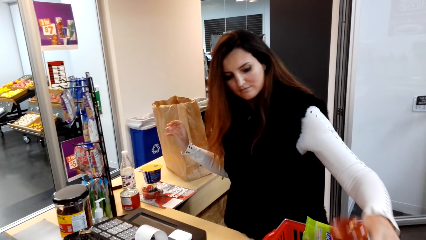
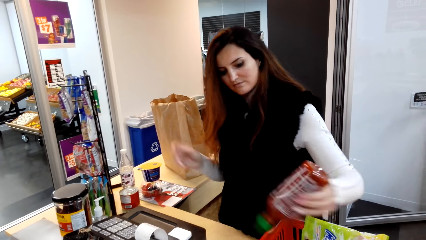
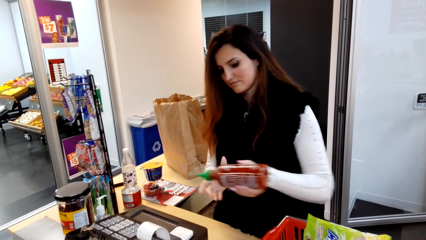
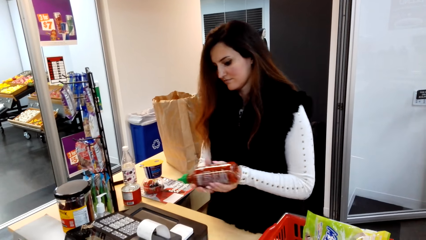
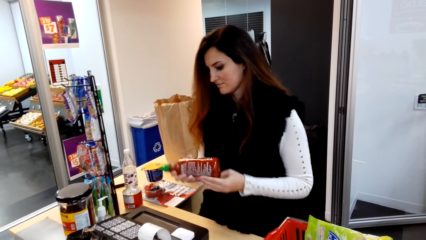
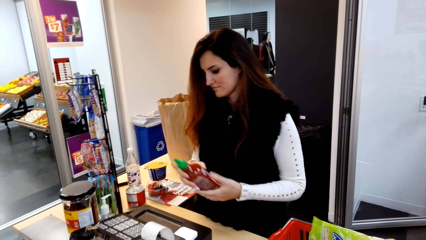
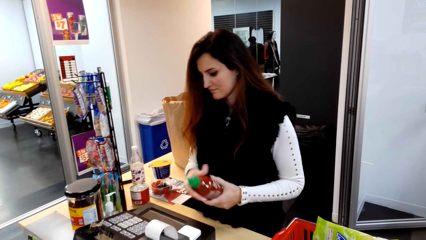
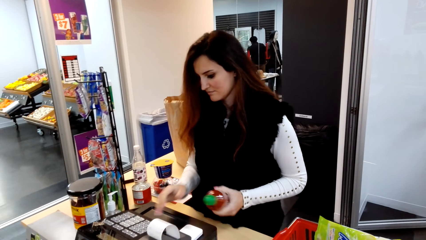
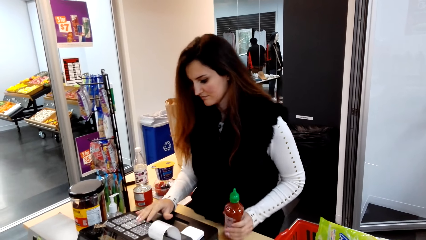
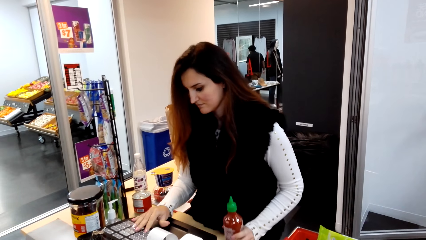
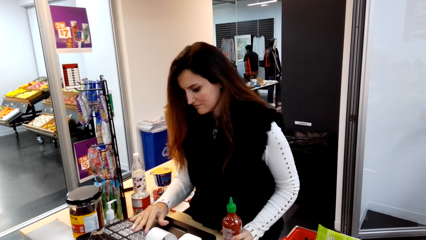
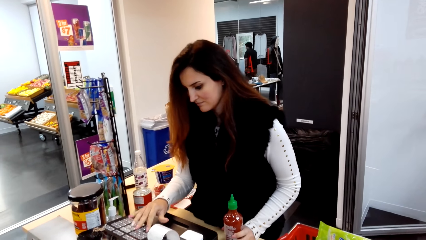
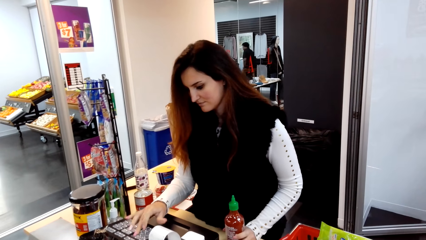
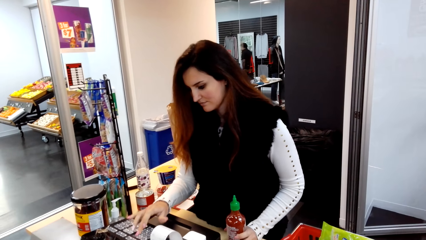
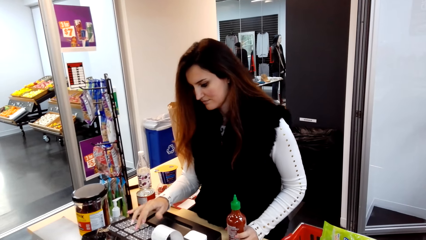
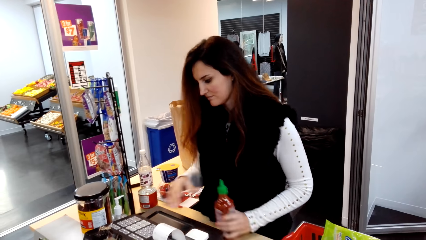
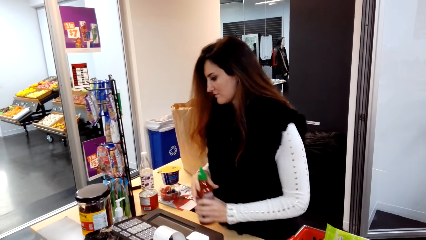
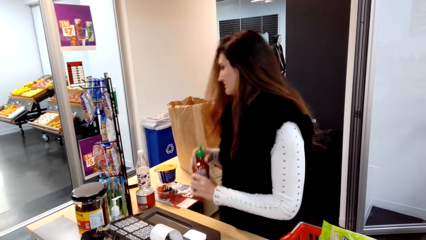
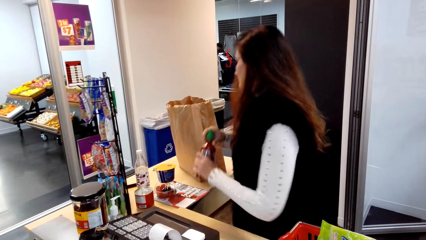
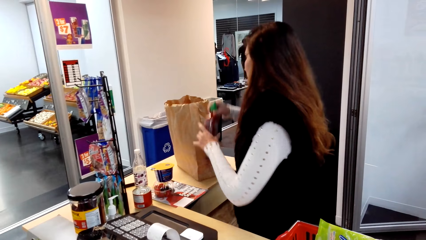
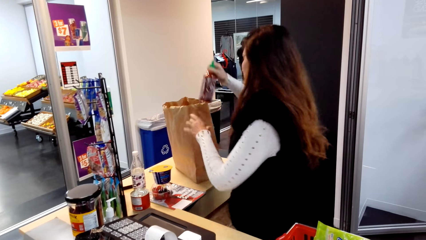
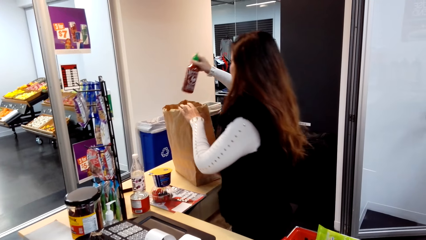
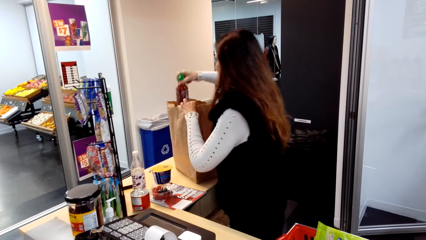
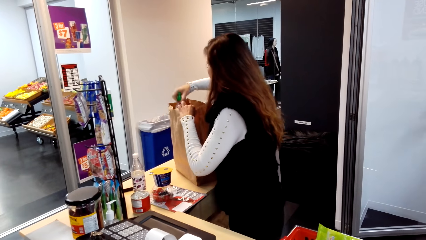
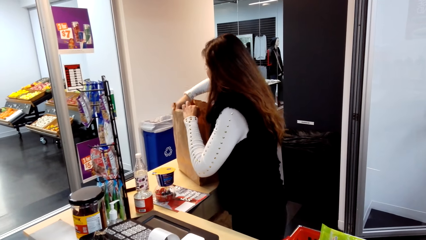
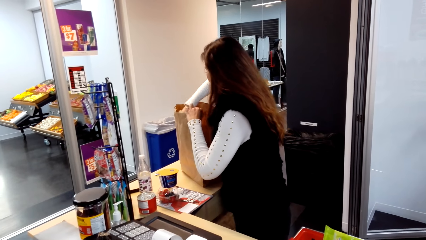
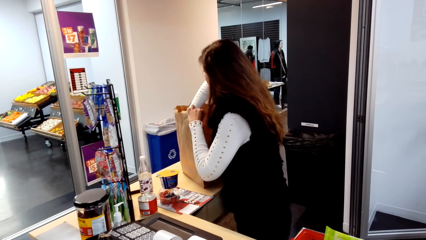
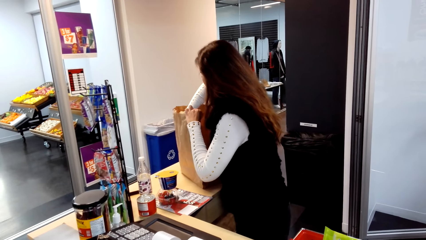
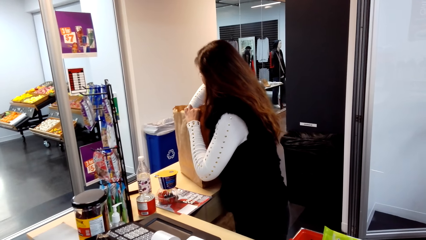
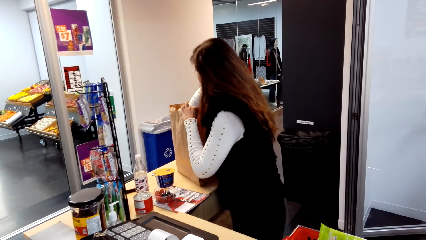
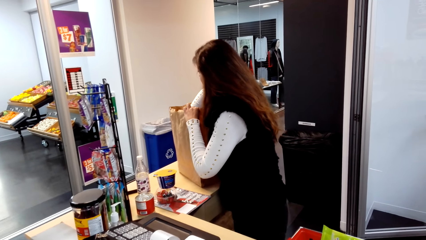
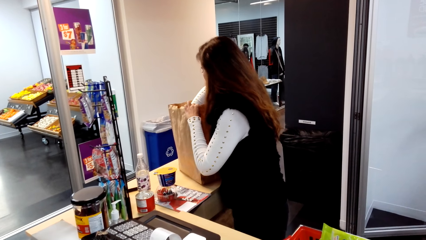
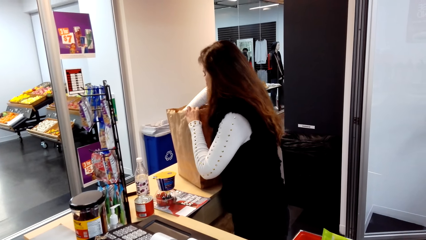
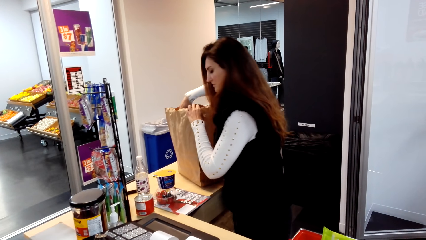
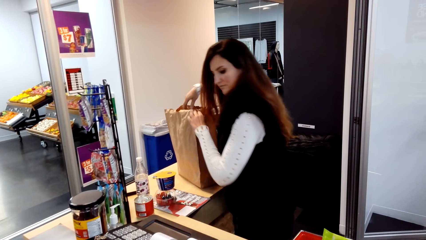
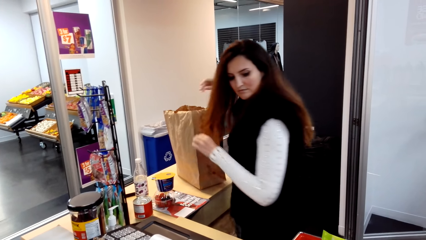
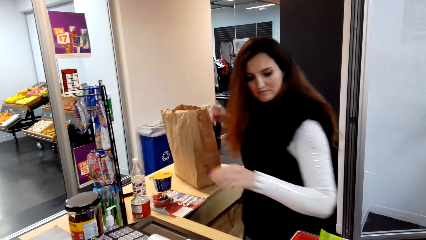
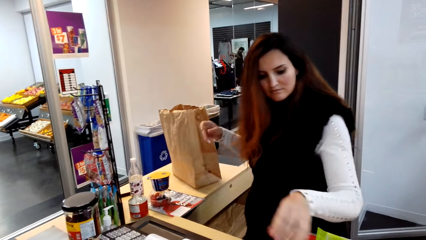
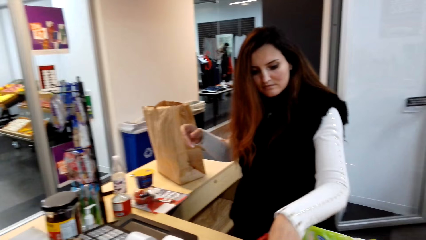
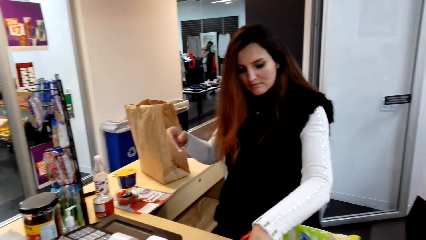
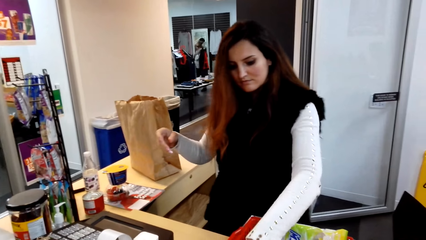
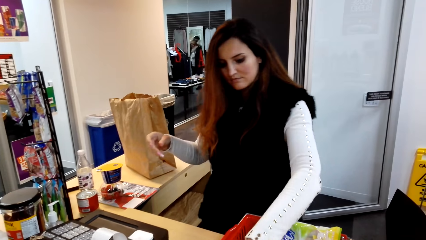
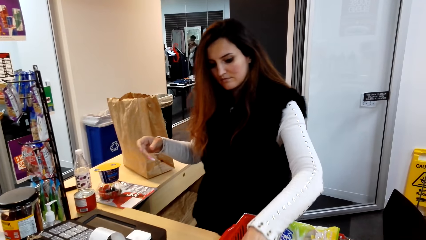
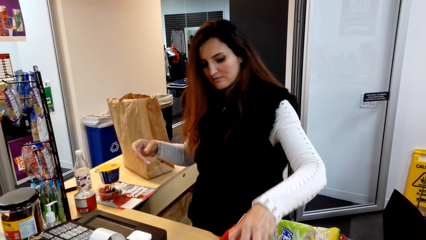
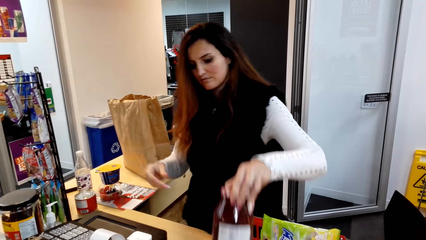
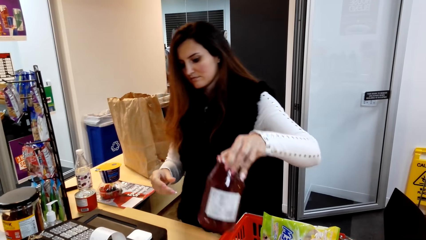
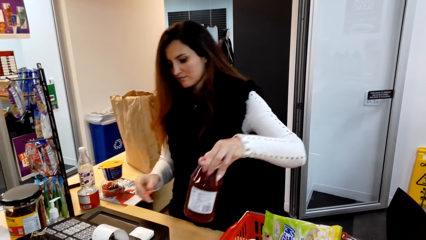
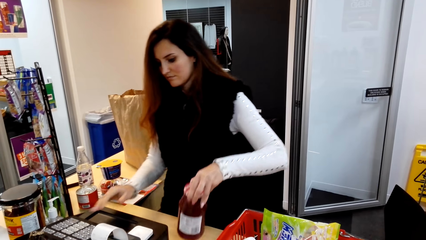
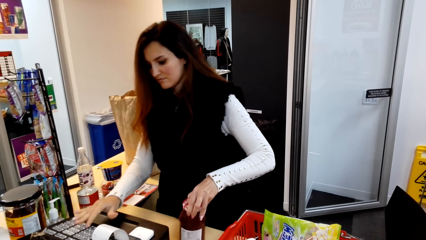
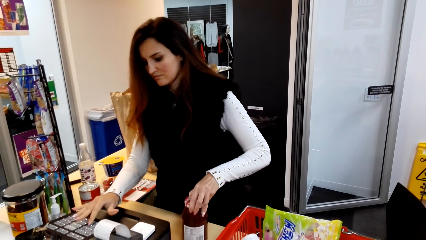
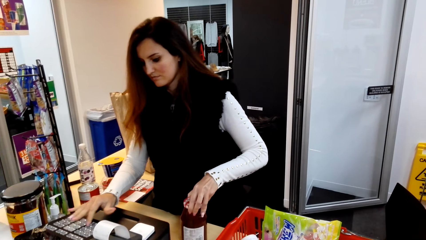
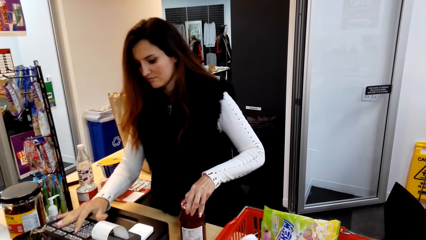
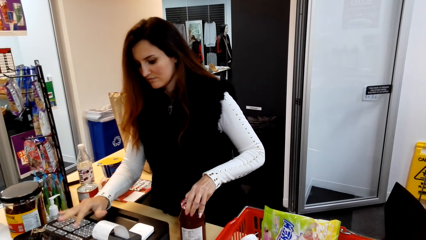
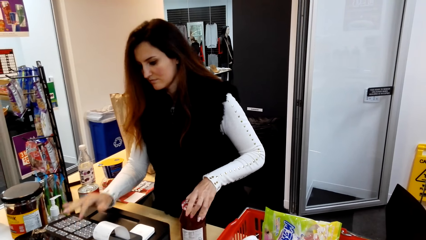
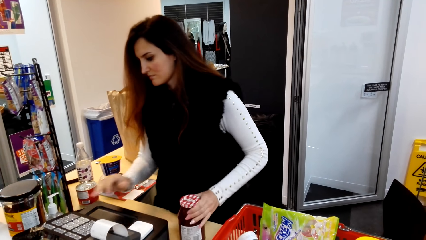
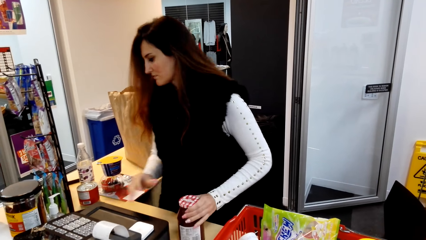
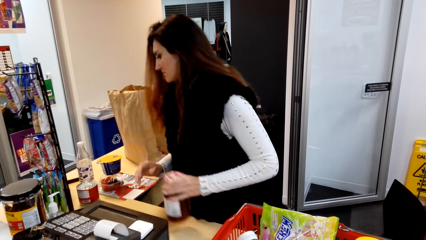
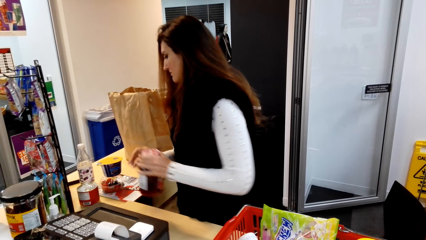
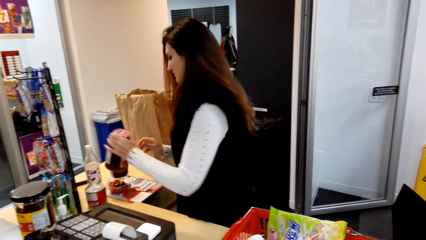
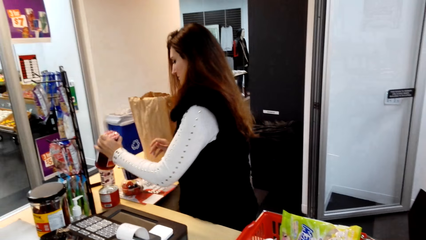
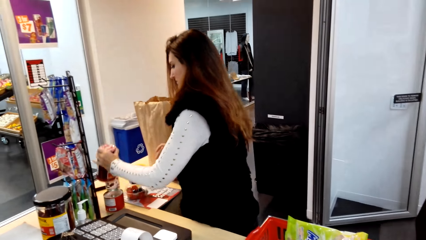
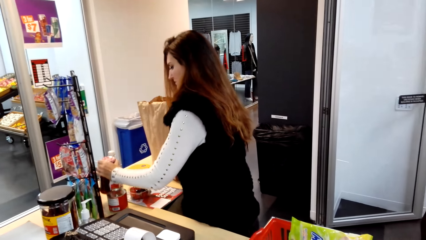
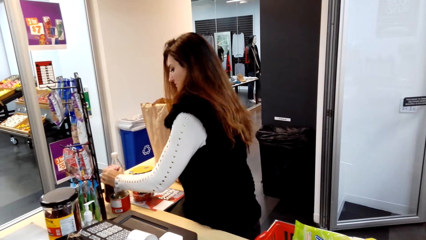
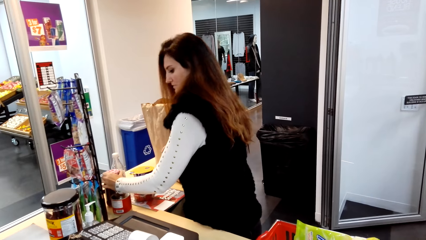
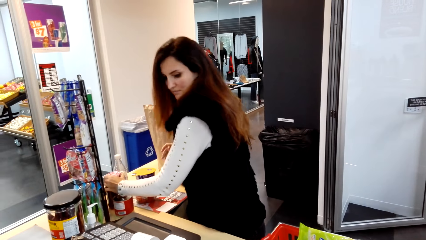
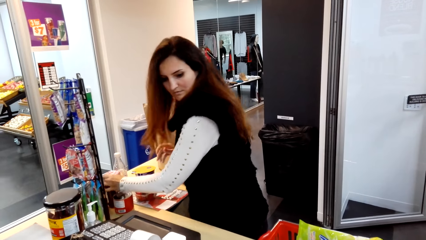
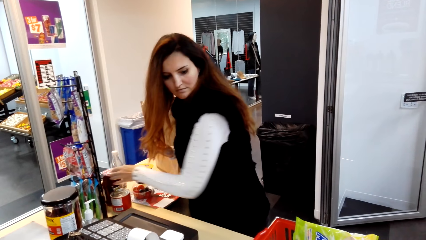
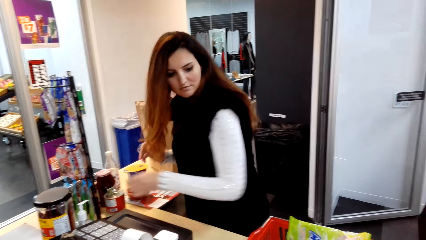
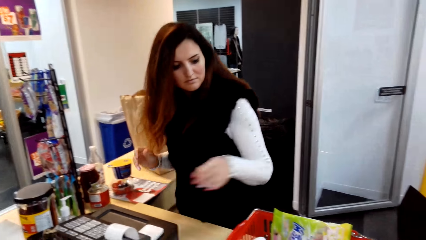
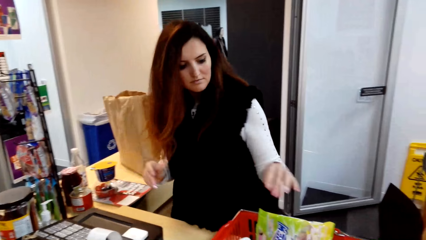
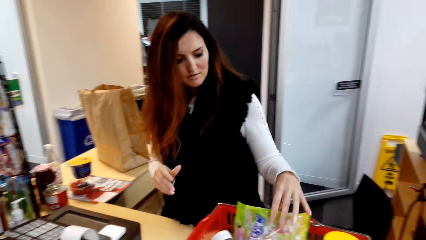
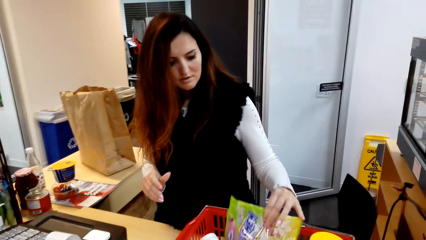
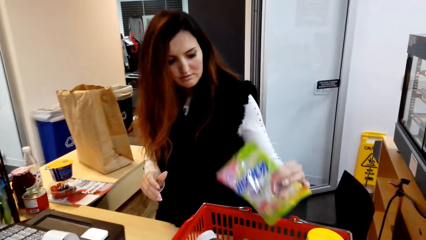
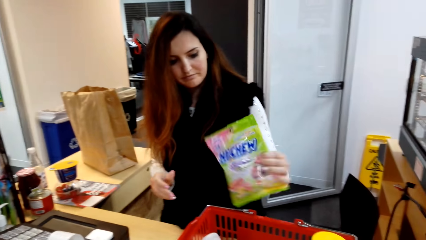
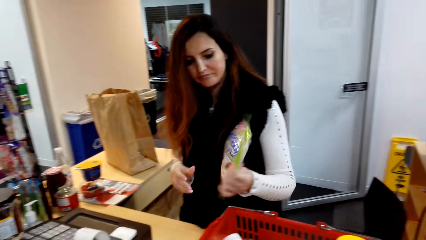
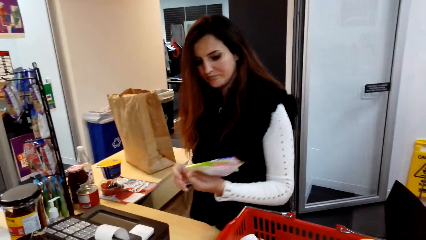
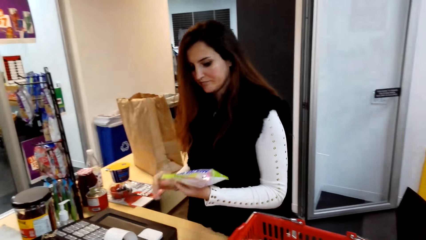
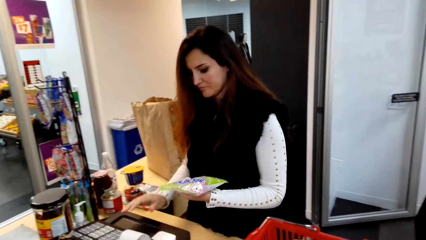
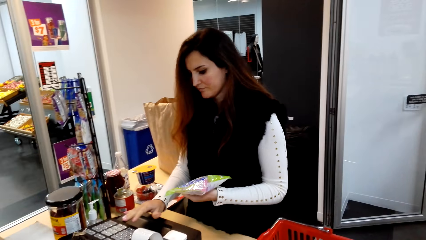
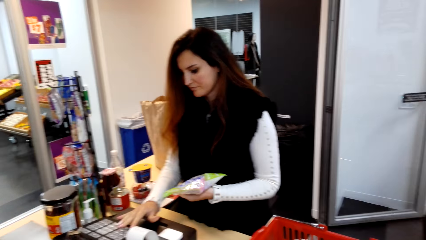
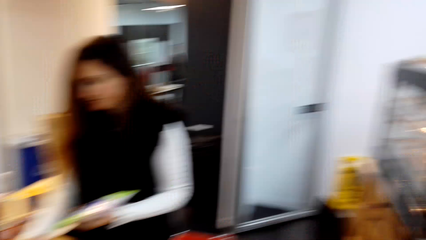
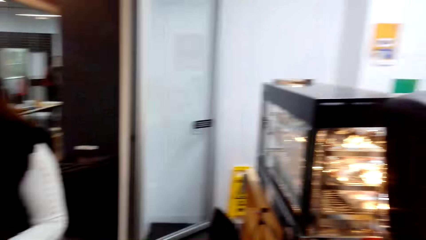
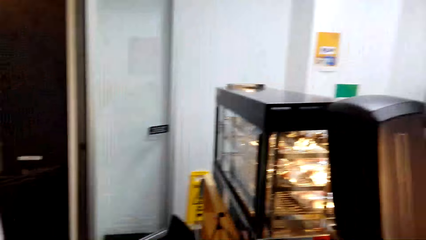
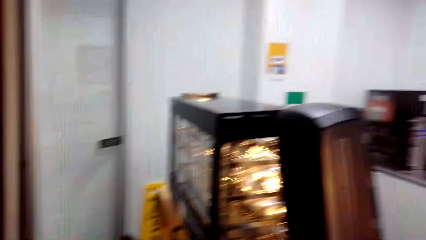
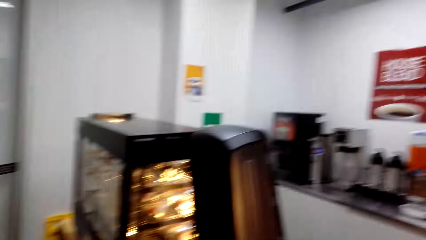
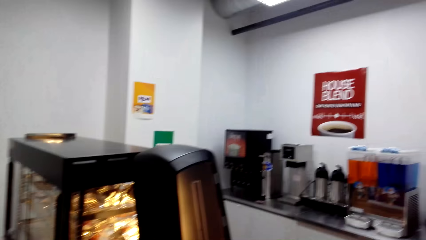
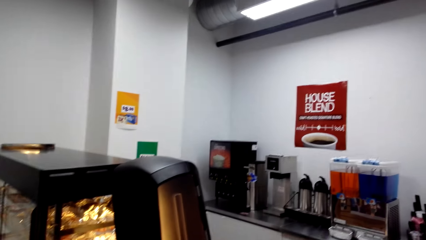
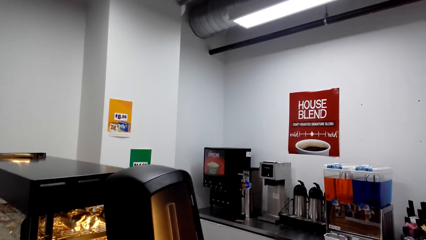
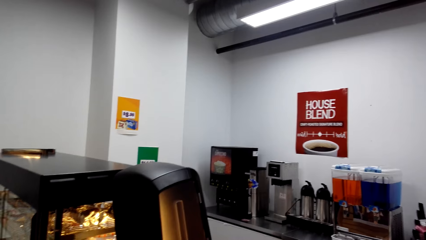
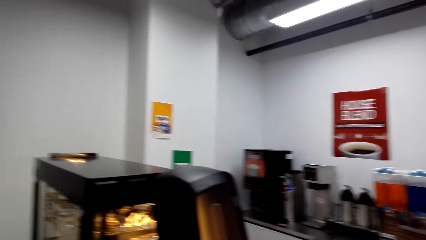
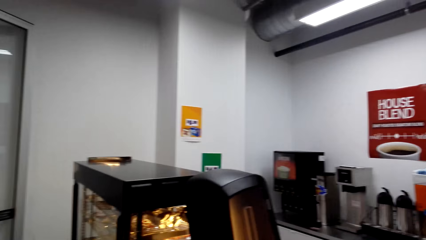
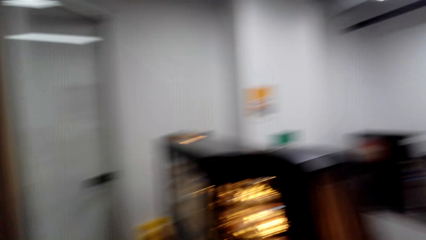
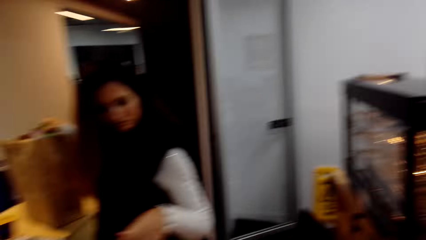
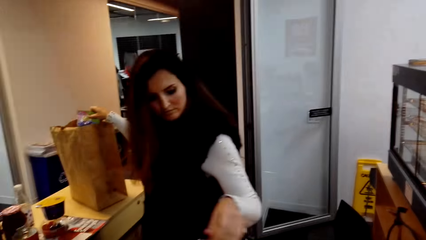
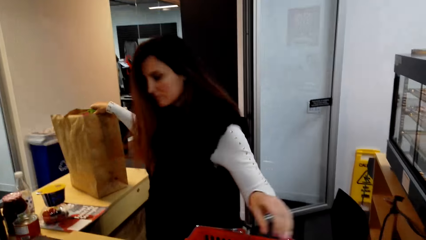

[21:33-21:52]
The cashier picks up a bottle from the shopping basket, types on the cash register and puts the bottle in the shopping bag. The cashier picks up a glass jar from the shopping basket, types on the cash register and puts the glass jar on the counter. The cashier picks up a packet from the shopping basket. The camera wearer looks around.
